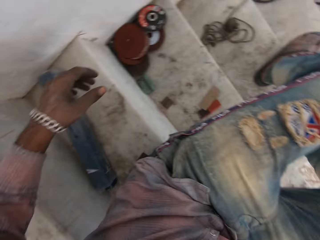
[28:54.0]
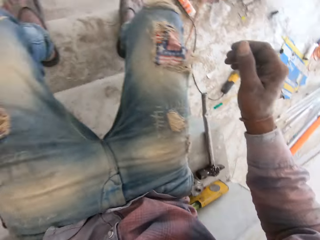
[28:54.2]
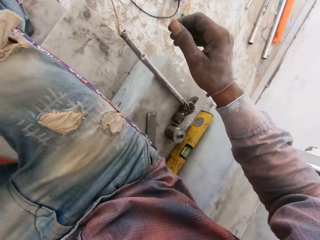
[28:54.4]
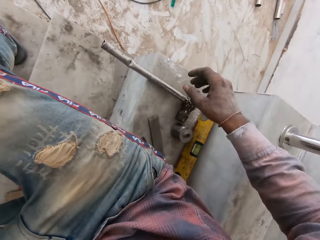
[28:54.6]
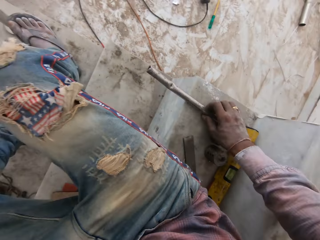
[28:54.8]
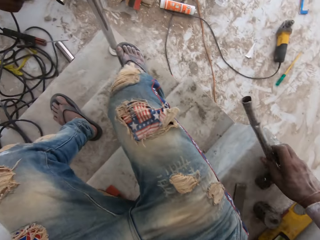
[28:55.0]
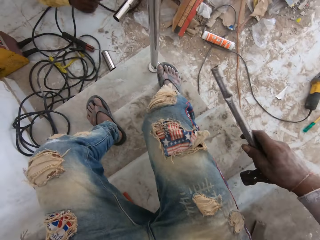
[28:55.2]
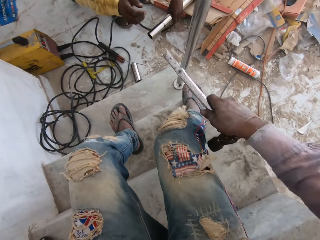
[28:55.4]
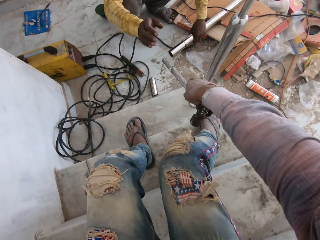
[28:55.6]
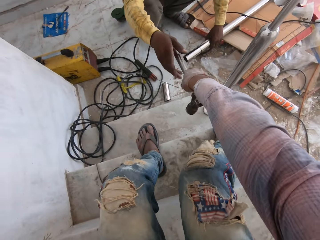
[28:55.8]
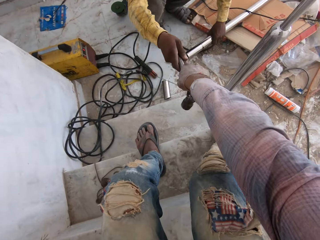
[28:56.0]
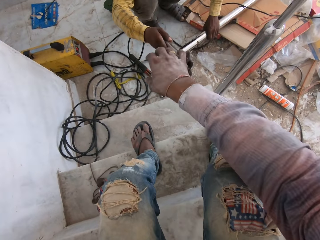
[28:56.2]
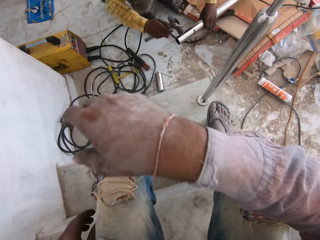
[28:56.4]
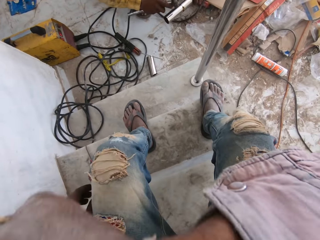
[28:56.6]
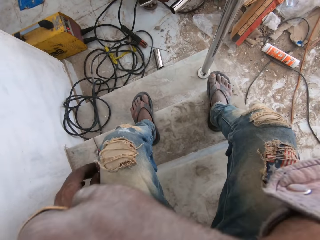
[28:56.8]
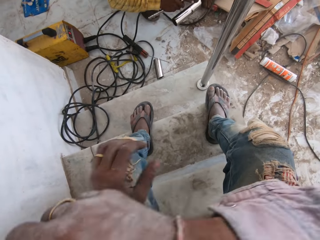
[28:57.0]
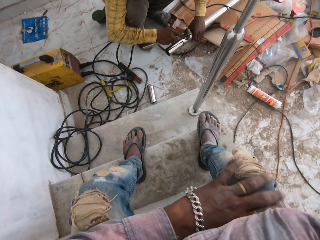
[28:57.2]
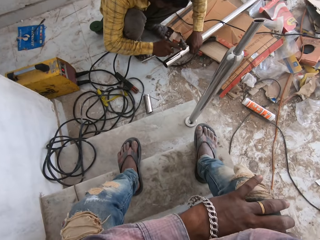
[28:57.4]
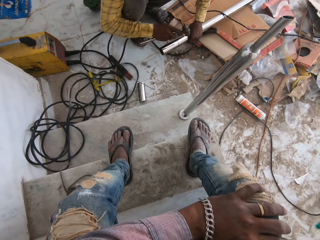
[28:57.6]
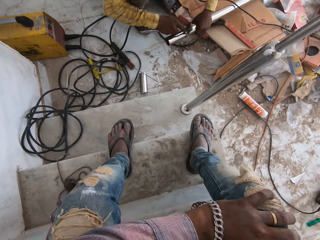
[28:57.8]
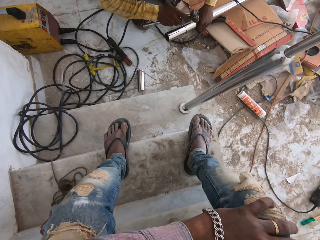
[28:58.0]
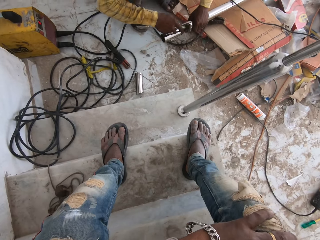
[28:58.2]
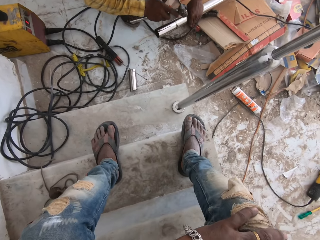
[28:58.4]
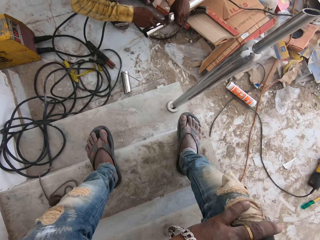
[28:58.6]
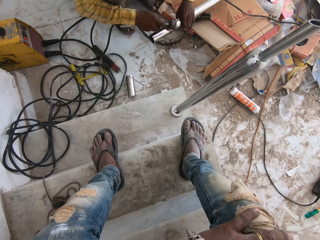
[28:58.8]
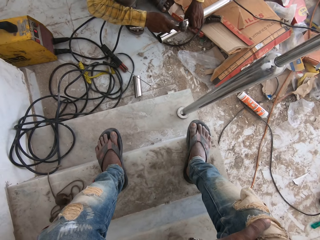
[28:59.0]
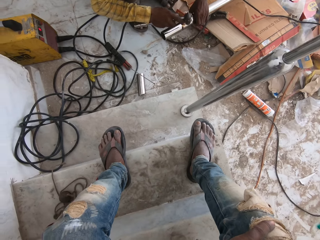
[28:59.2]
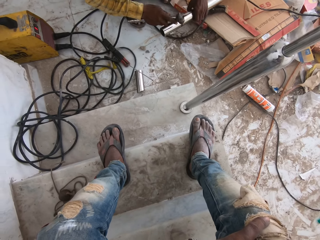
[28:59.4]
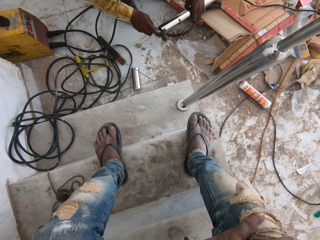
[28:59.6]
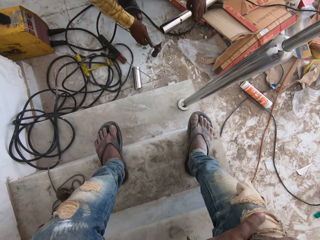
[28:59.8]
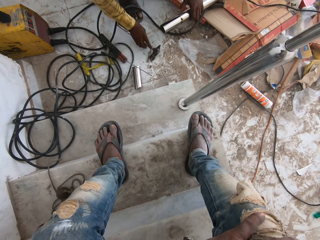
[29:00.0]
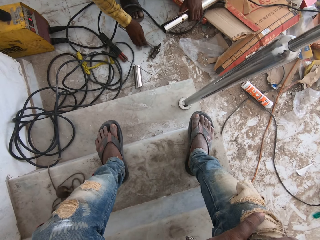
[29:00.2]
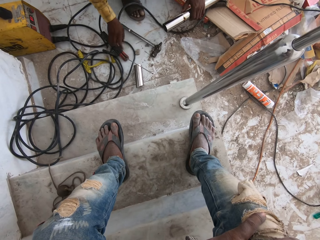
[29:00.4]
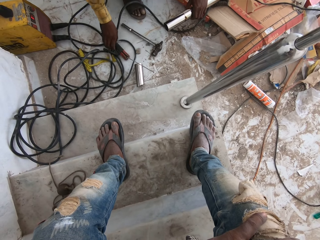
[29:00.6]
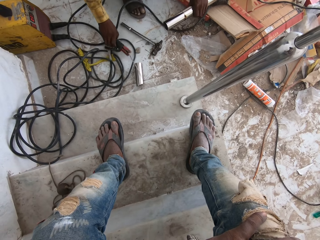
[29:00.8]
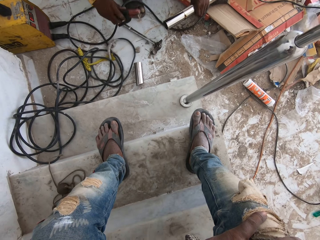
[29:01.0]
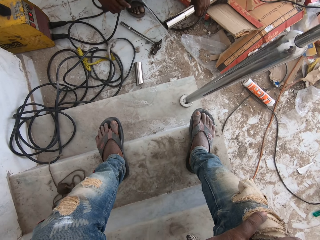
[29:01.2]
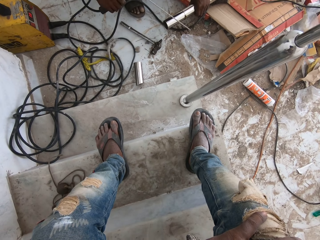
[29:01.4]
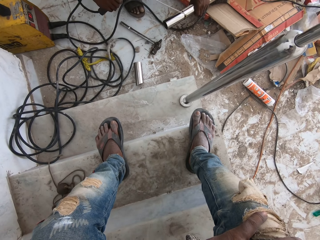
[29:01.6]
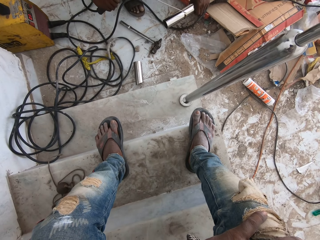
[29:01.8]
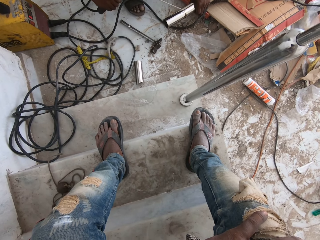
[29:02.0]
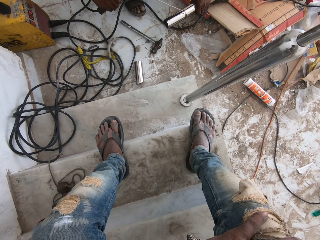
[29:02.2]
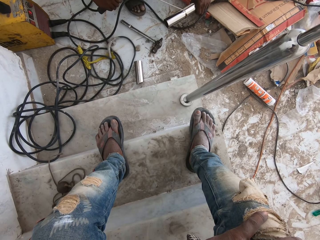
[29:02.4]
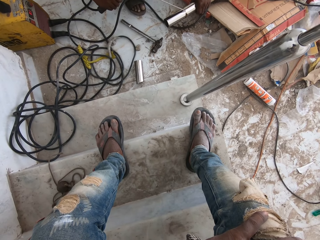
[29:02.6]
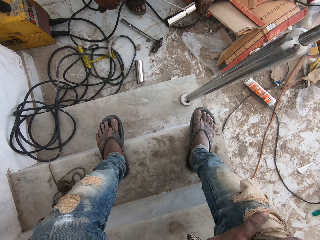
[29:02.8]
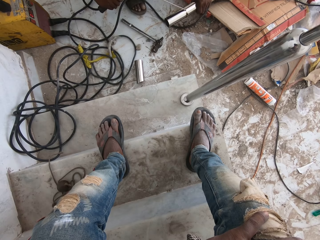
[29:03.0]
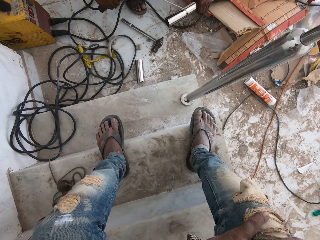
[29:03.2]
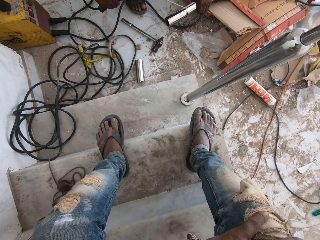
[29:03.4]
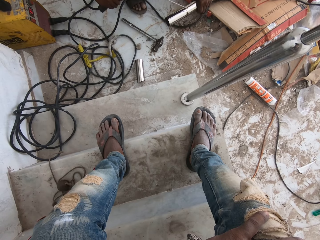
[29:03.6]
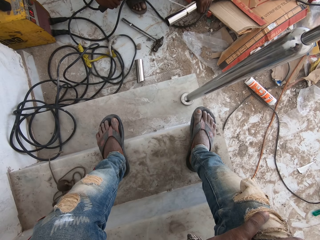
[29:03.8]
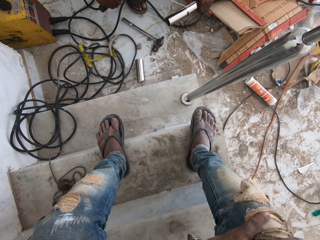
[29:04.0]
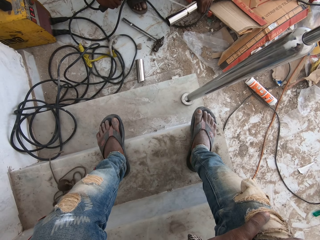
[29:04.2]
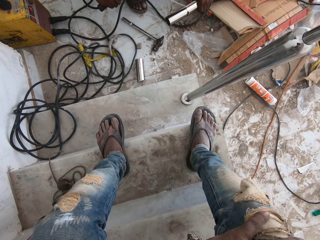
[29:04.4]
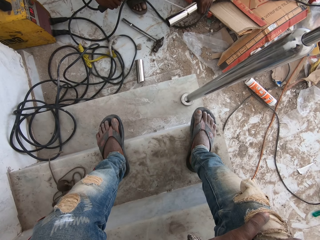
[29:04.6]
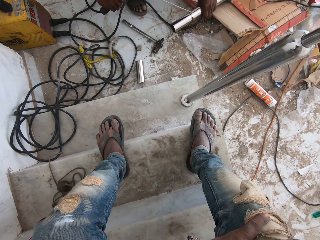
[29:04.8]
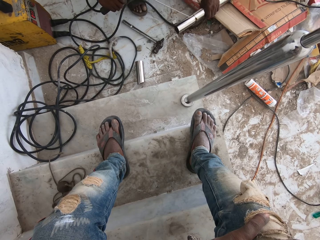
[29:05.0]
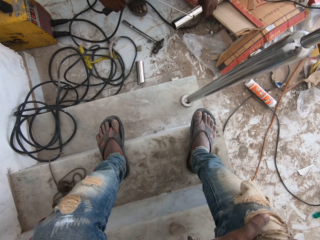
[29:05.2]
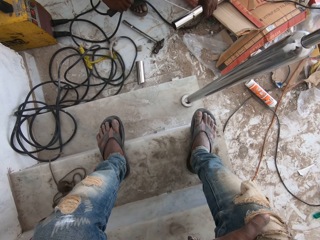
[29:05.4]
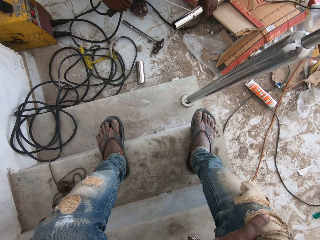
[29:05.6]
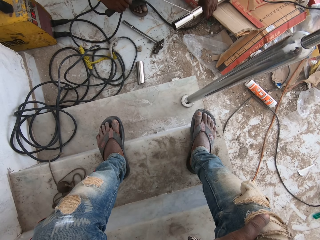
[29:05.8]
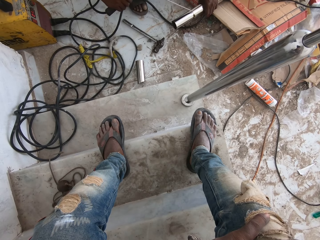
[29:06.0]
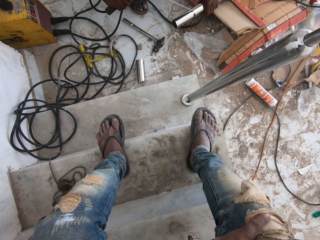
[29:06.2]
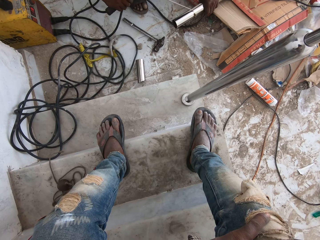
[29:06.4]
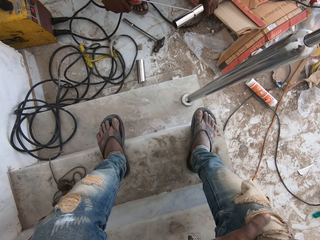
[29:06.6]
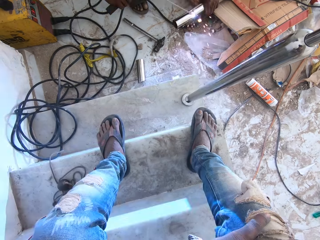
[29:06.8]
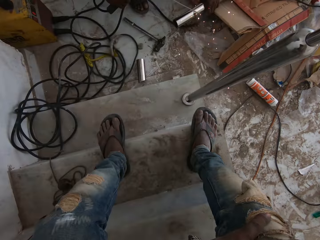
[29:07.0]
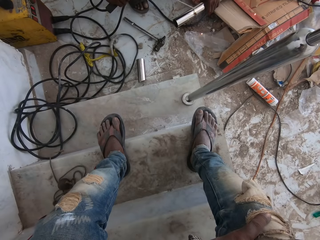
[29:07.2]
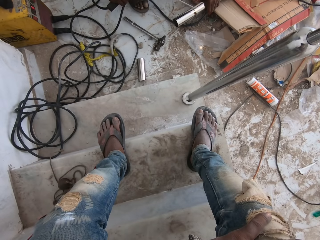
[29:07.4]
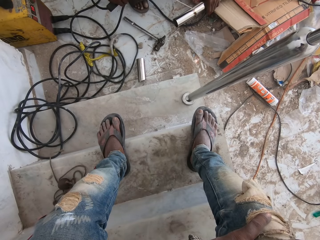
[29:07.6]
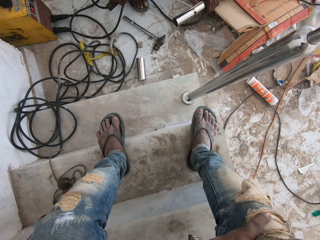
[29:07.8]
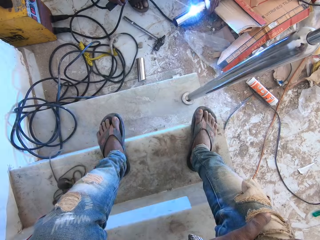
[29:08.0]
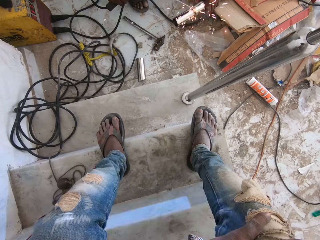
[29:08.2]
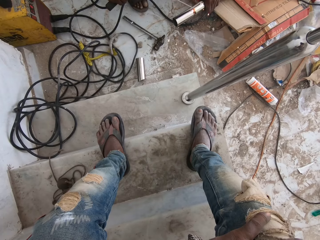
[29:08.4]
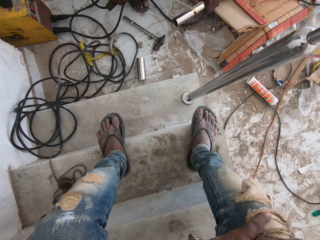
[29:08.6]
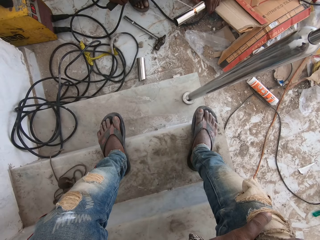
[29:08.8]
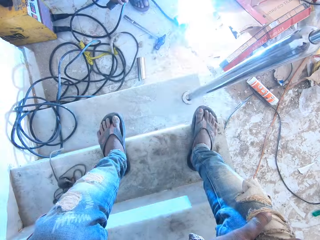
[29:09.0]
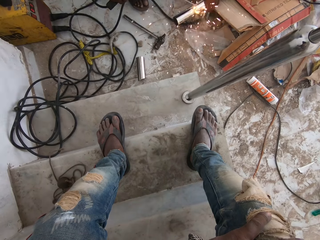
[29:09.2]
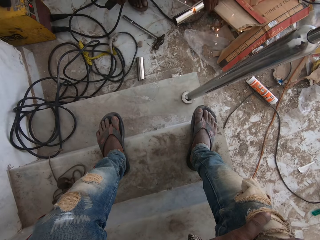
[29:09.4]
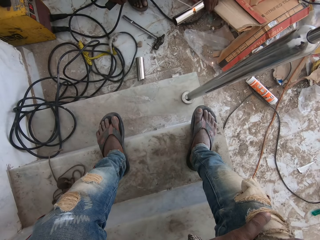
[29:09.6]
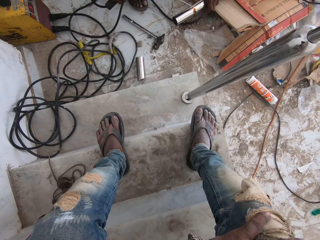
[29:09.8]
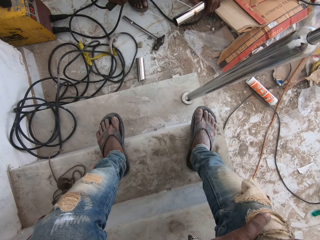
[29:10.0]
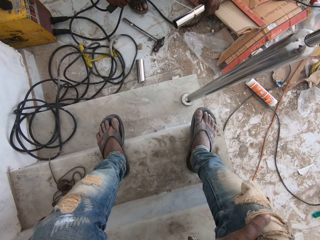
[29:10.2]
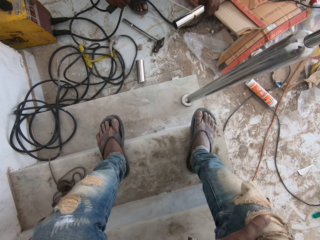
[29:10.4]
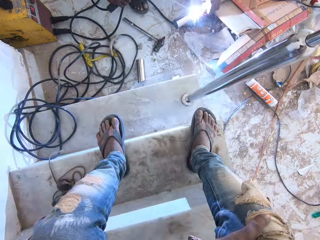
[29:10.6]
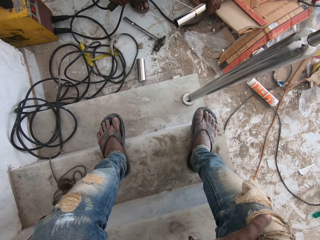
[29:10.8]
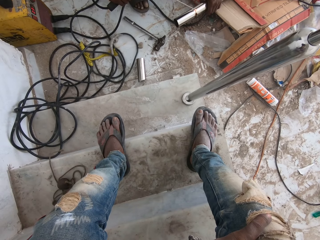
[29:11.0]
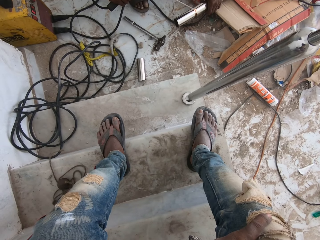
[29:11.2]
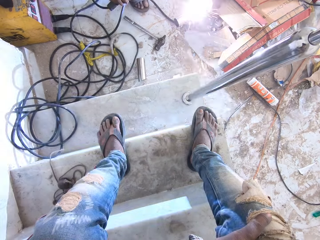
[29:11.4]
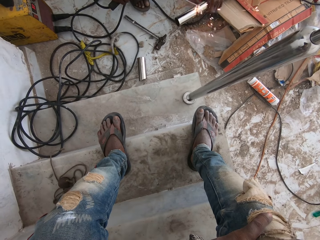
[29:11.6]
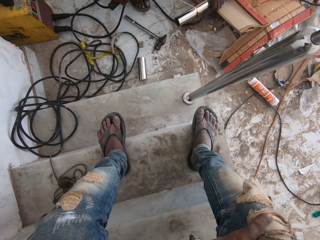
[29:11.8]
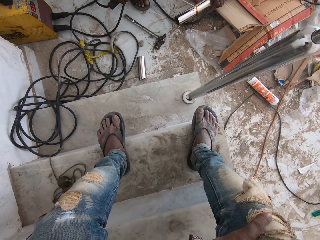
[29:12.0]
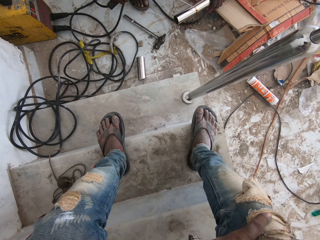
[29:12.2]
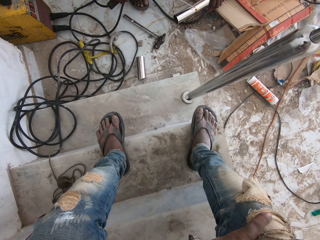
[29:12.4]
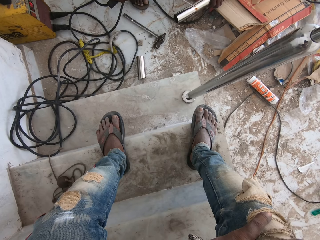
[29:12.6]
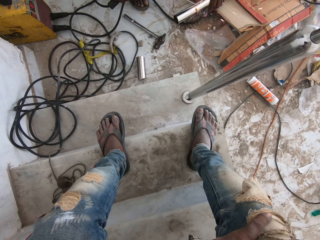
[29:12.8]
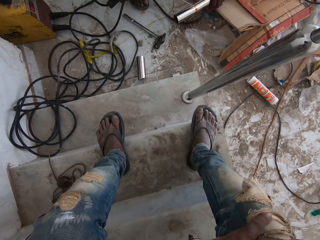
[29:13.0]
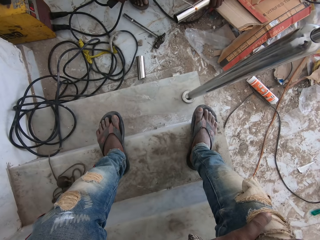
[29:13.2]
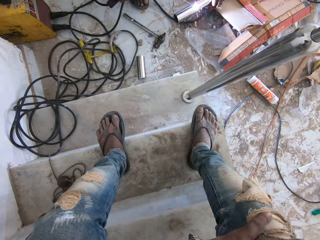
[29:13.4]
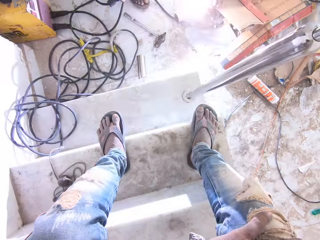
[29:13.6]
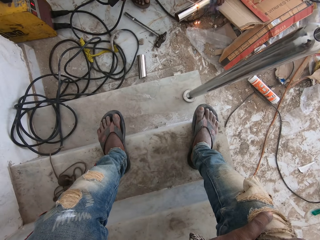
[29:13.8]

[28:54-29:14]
The camera wearer turns around and takes the hammer. They hand over the hammer to a man. The man takes the hammer, hits the metal bar with the hammer and puts the hammer on the floor. The man picks up the welding stick. The man welds the metal. The man joins the metal bar together with the welding stick.

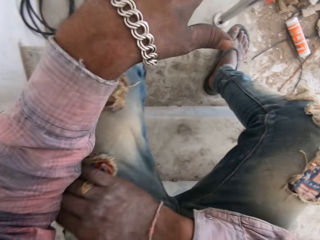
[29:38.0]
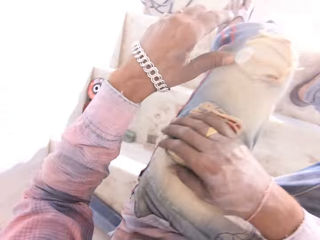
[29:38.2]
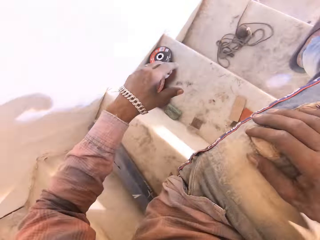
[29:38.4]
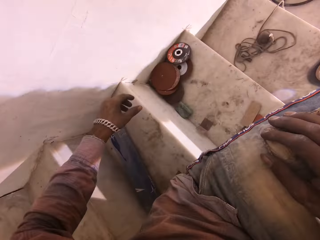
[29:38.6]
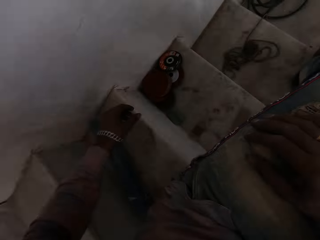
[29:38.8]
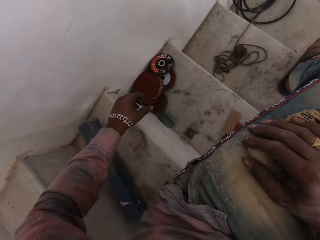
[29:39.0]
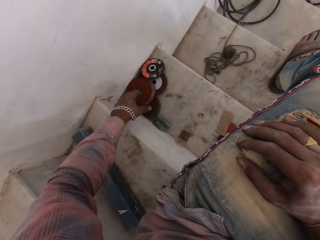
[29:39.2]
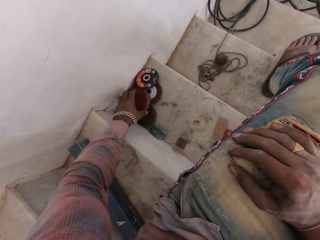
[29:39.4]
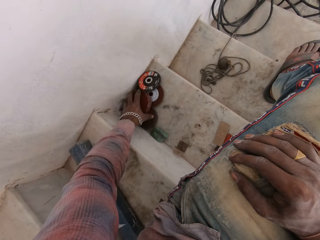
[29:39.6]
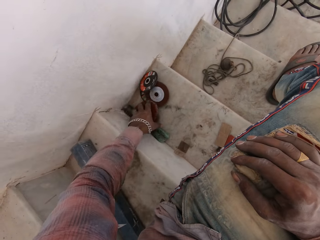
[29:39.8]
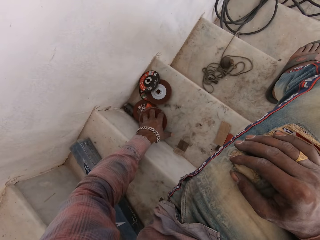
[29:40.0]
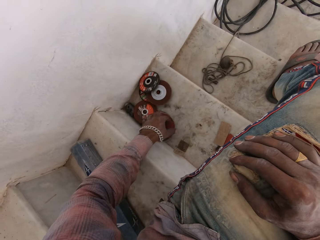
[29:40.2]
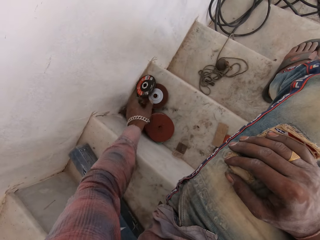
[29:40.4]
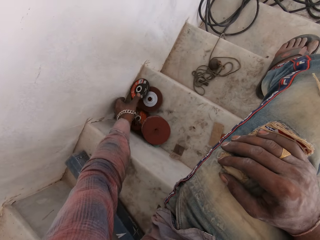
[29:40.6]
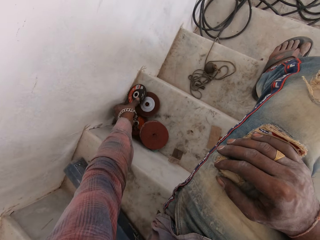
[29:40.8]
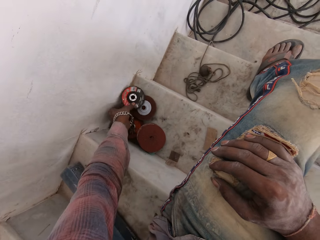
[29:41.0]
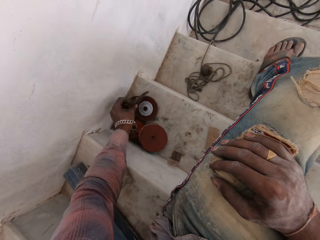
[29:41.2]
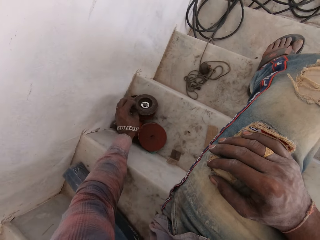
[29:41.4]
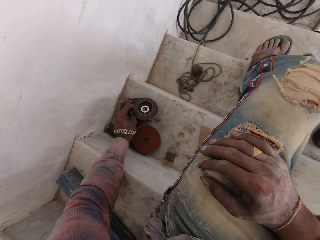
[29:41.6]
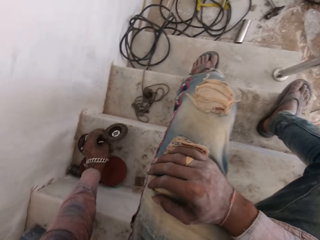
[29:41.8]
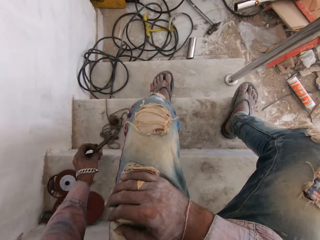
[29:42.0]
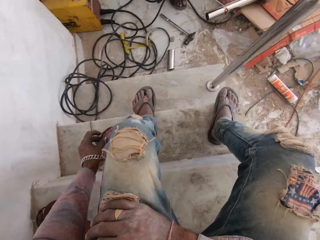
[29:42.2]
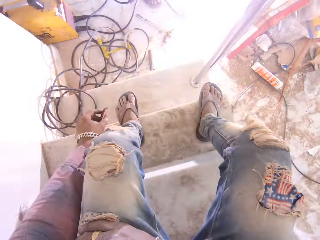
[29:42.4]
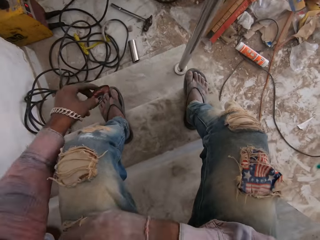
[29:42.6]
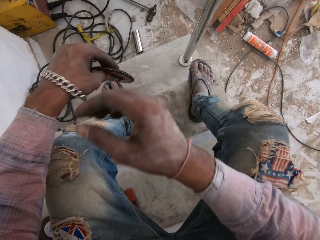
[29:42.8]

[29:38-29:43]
The camera wearer picks up a grinding wheel or metal disc. They look at the metal disc.
